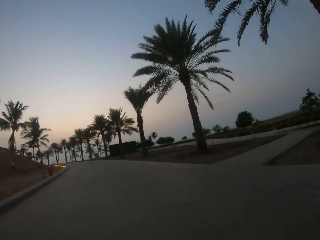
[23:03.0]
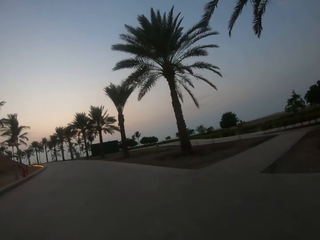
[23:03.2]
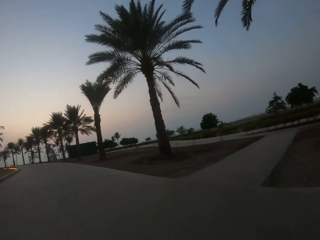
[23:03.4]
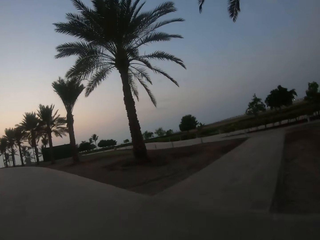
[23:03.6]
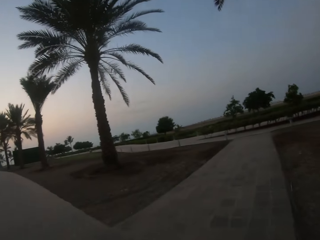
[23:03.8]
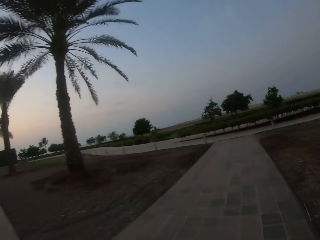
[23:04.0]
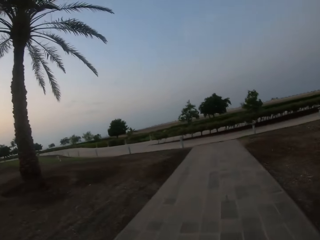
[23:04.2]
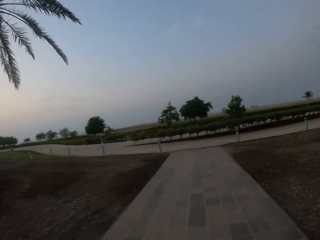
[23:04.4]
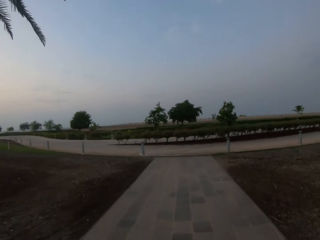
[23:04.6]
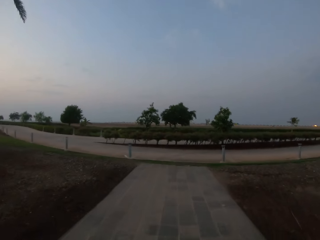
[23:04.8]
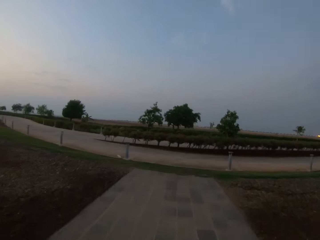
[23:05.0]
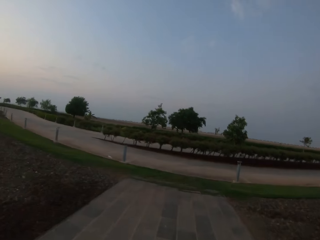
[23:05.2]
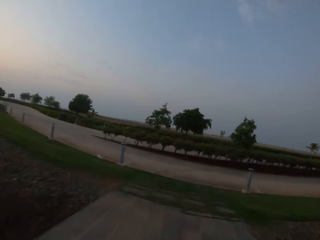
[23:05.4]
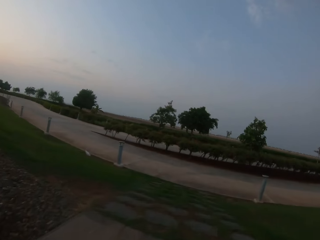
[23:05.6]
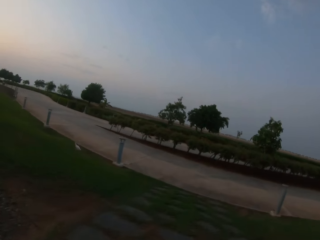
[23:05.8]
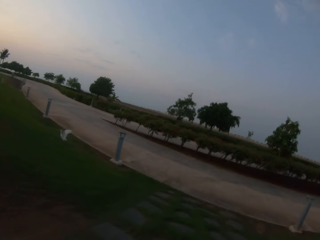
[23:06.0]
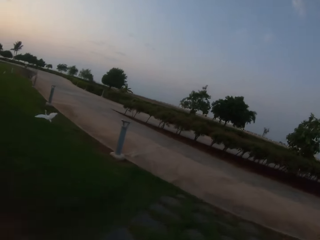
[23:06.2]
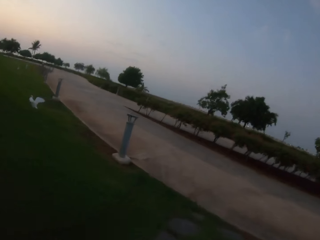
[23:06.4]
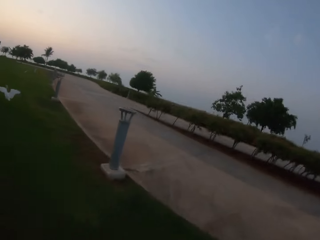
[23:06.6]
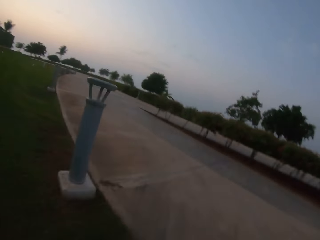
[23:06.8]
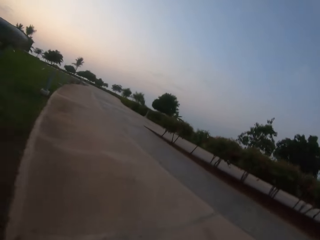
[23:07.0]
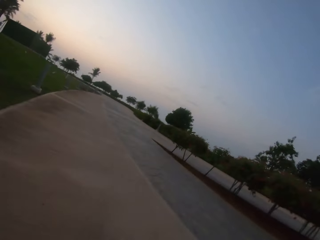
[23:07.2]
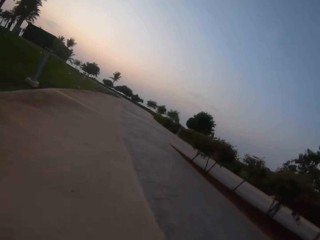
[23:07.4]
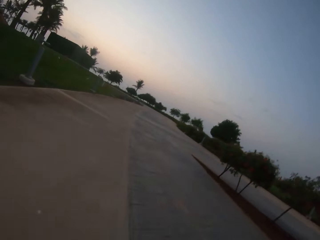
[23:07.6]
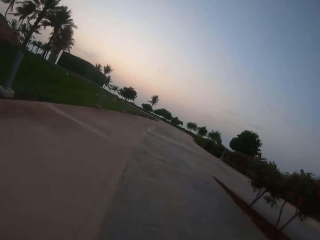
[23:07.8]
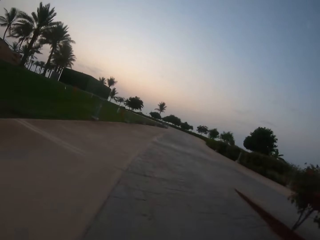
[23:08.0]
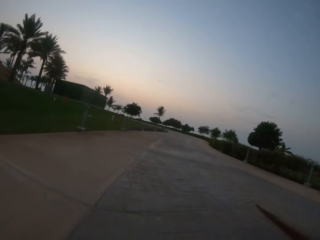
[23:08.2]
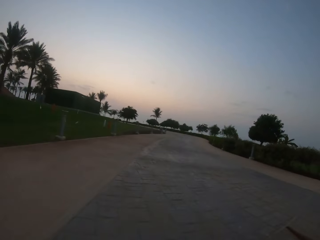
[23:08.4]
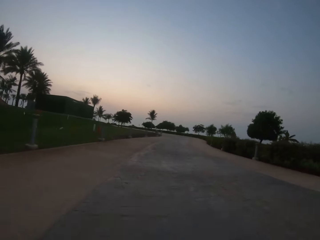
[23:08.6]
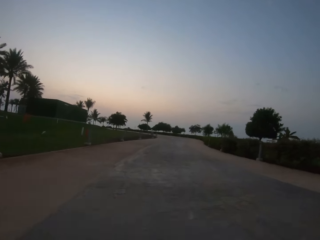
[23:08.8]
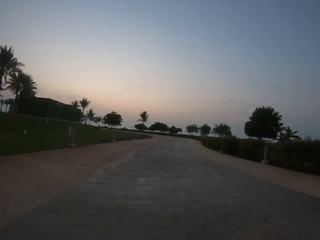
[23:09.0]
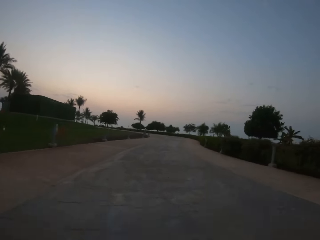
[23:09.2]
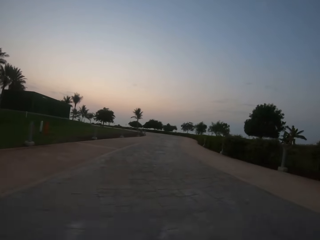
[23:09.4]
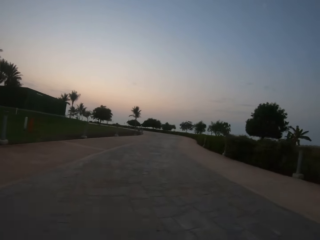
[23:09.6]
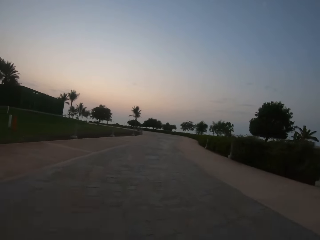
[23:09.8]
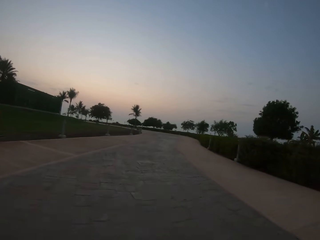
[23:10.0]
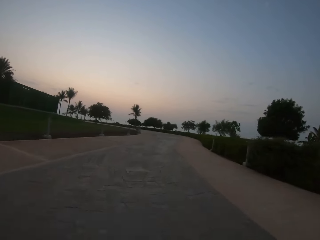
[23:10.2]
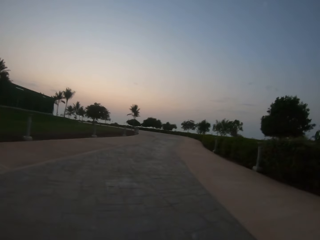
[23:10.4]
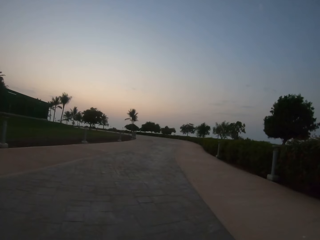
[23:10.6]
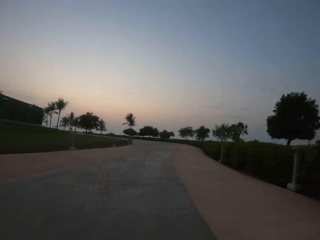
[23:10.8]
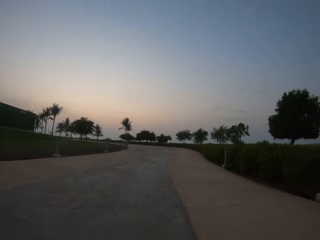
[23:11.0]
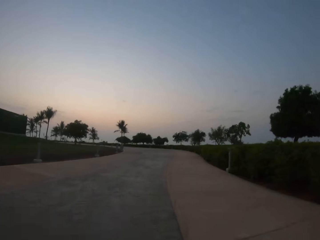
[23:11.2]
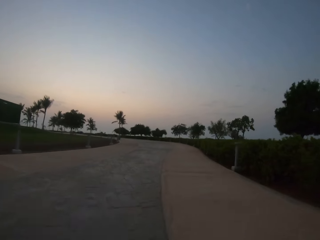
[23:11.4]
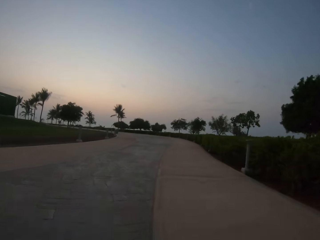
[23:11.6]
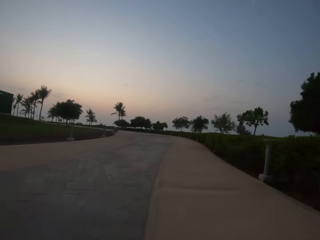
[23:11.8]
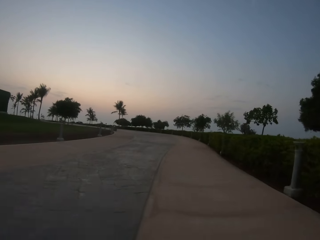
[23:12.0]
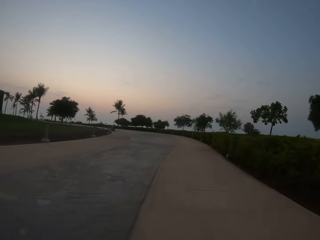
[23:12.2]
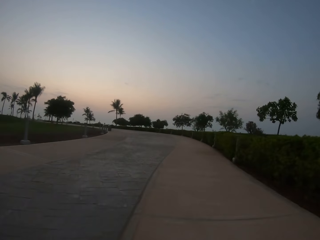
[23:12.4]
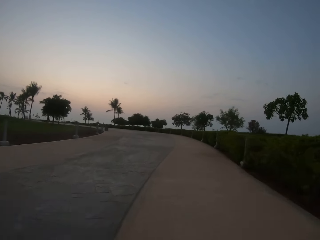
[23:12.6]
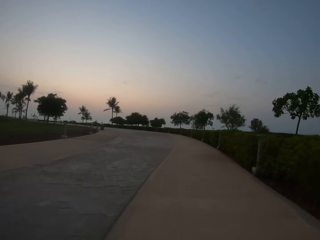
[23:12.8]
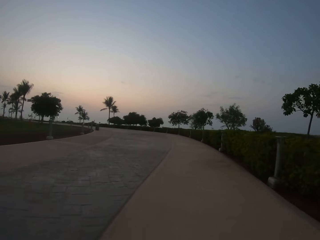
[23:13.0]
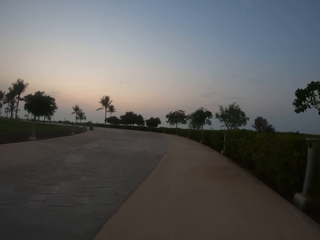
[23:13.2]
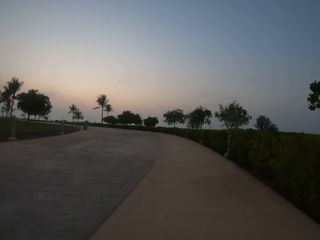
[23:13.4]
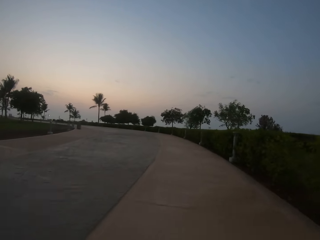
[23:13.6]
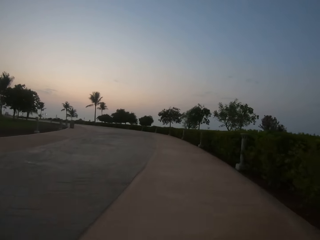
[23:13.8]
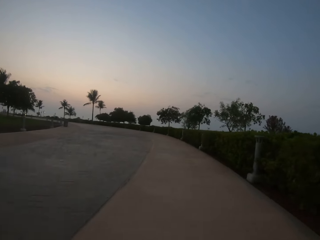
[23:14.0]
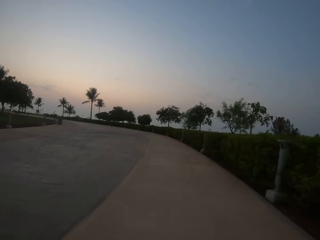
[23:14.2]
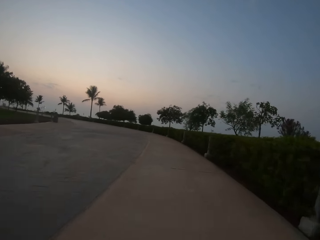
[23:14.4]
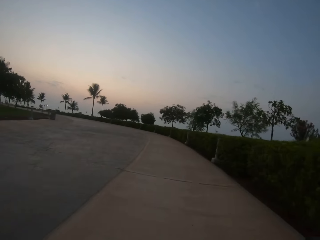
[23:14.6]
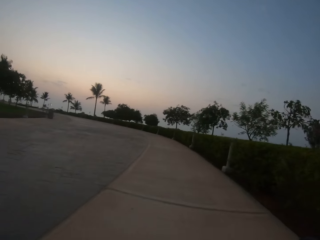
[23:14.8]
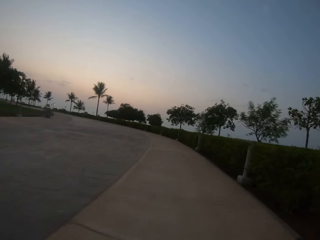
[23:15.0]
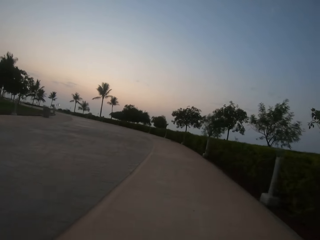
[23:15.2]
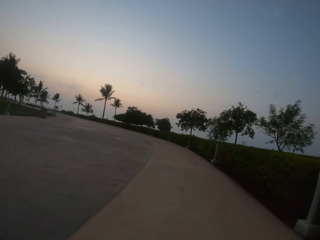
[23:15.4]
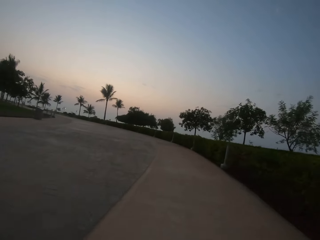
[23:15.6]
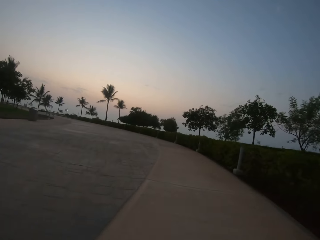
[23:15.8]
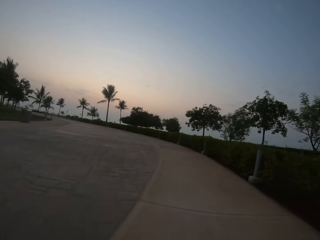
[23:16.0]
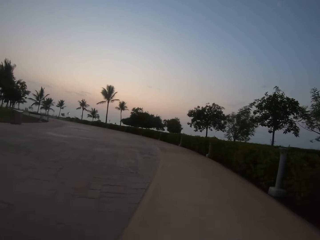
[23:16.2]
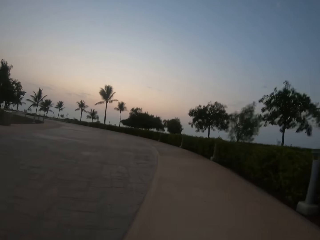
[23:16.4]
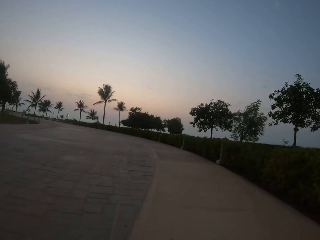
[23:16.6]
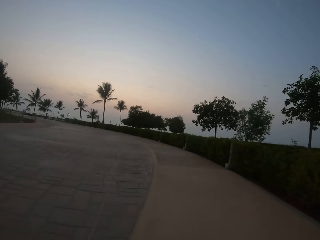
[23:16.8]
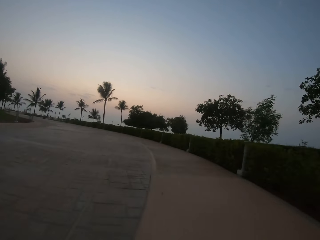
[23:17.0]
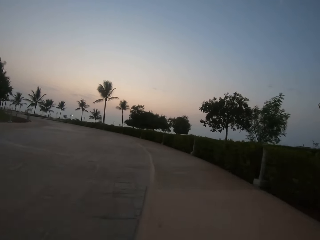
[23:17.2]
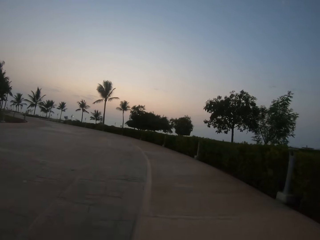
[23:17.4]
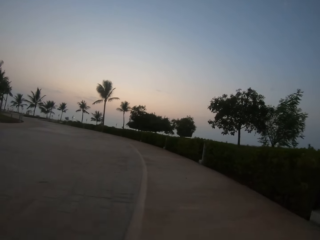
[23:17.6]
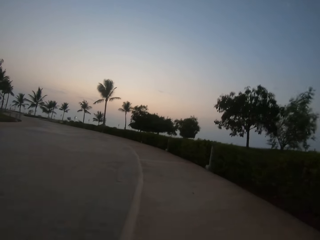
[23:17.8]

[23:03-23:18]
The camera wearer turns to the right. They ride the bicycle on a grass path. They ride the bicycle along a sidewalk. They ride the bicycle along the road. They ride the bicycle along the sidewalk.

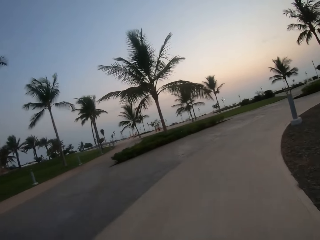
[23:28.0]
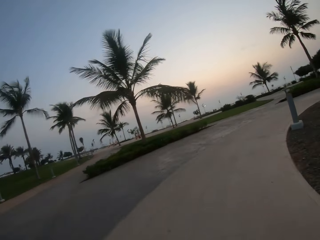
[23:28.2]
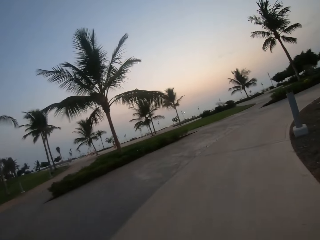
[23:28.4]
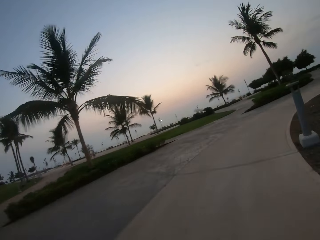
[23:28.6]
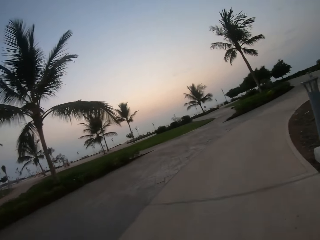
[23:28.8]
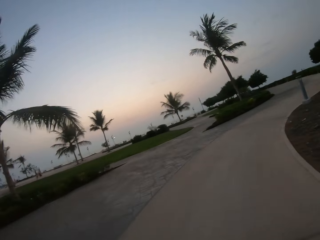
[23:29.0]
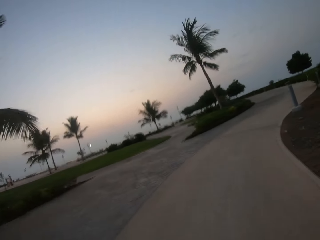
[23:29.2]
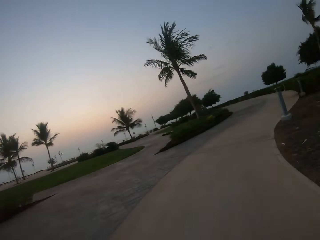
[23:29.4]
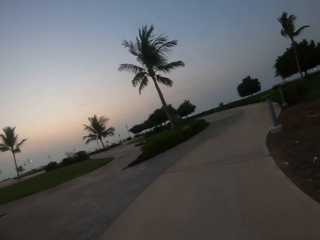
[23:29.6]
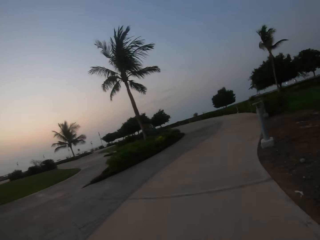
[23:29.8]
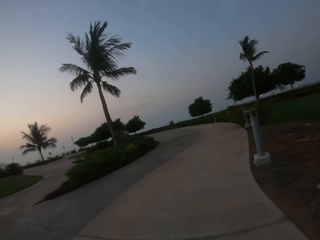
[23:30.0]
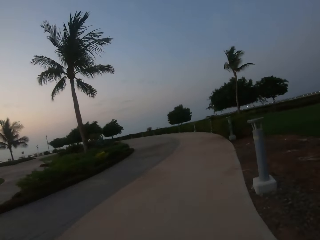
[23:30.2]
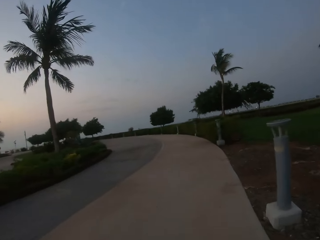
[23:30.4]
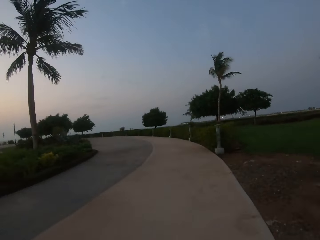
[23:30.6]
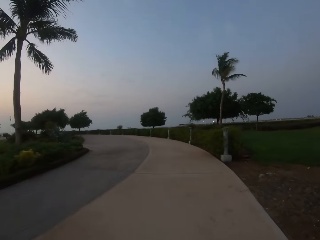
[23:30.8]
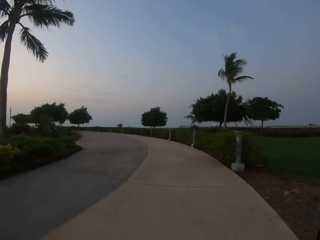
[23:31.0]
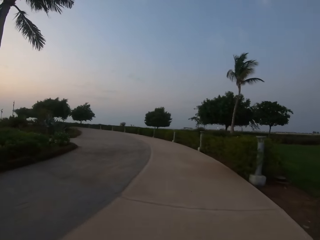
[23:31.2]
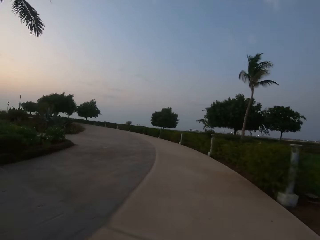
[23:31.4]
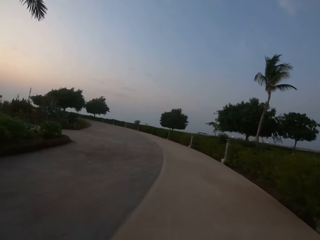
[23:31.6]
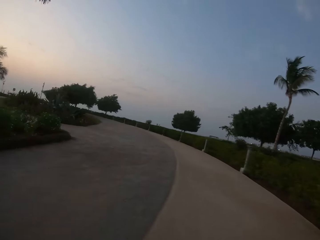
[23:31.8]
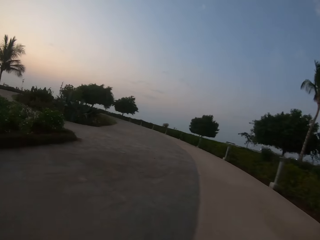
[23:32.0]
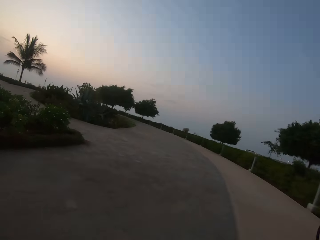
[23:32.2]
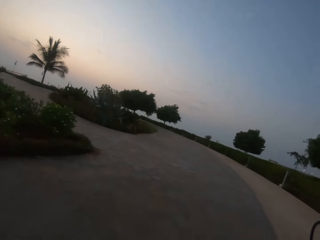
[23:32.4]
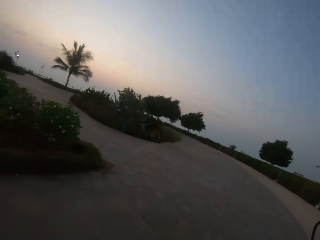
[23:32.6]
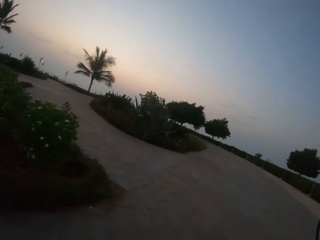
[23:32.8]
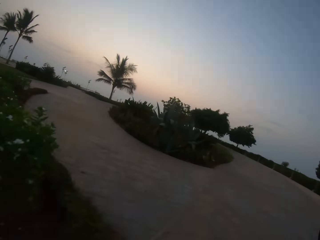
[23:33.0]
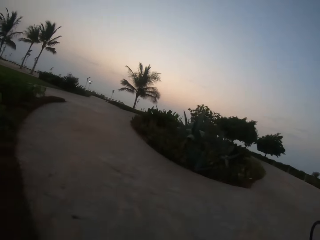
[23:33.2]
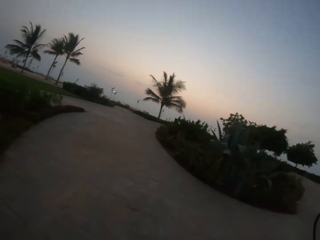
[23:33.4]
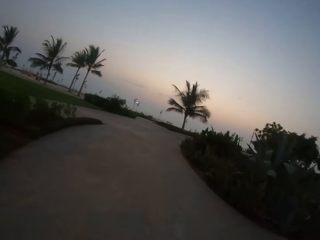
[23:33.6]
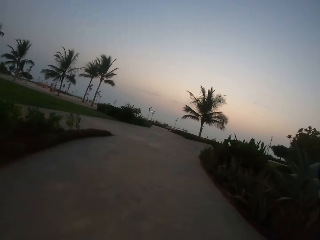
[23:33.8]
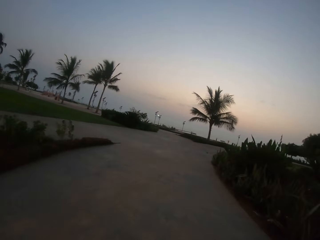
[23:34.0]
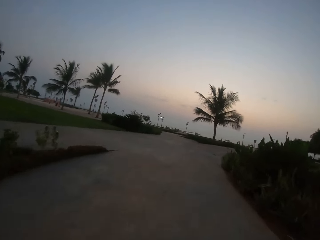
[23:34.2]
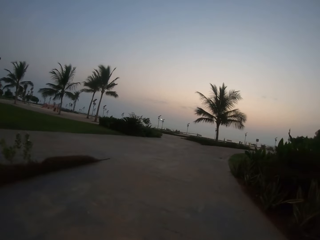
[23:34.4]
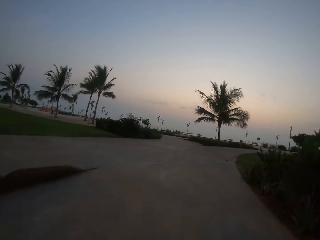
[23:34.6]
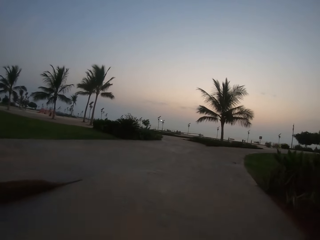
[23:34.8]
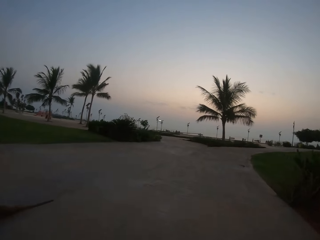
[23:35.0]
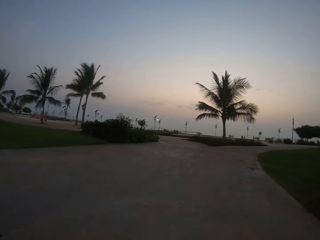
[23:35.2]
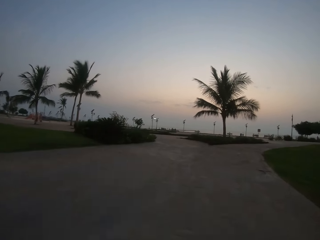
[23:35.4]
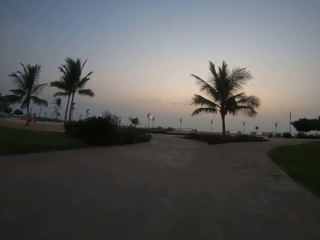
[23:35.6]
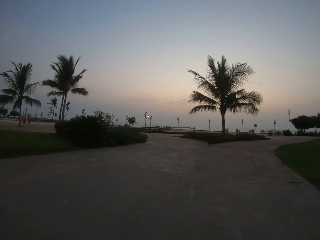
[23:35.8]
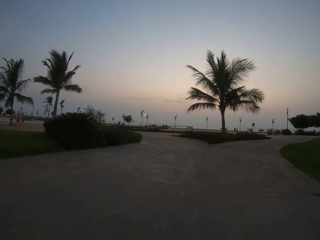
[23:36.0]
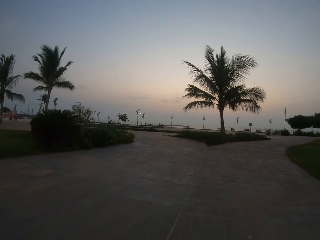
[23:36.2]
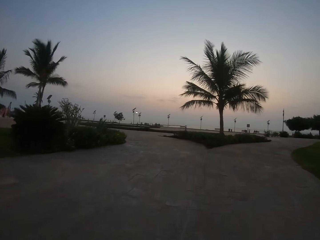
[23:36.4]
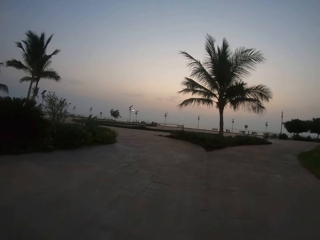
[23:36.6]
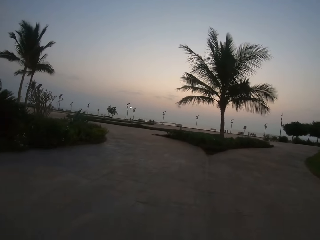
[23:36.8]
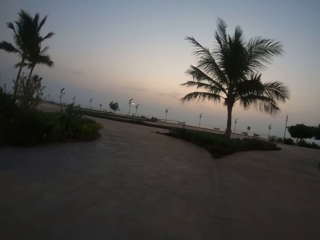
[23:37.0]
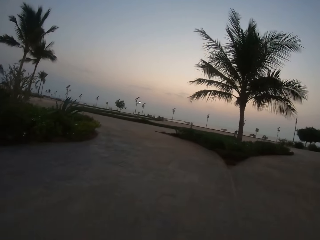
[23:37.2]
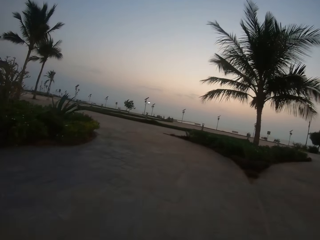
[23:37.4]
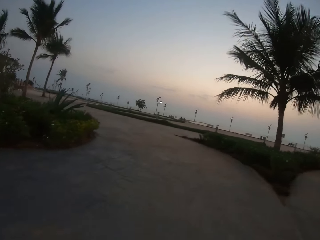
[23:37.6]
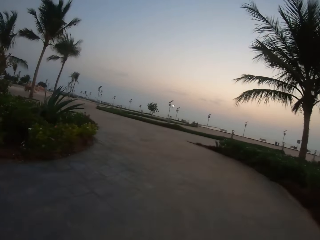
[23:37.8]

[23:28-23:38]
The camera wearer rides along the road.
